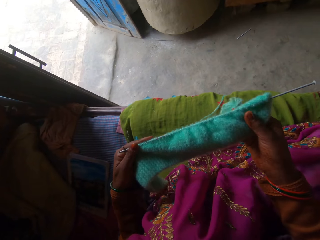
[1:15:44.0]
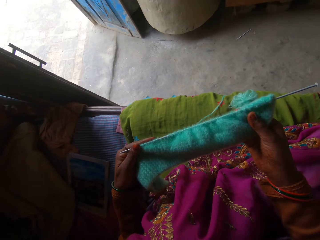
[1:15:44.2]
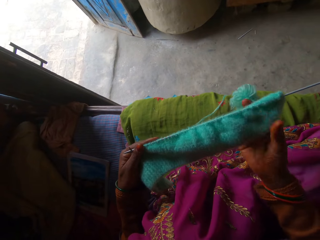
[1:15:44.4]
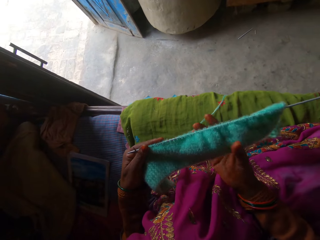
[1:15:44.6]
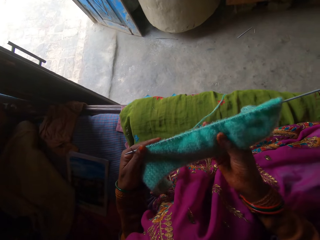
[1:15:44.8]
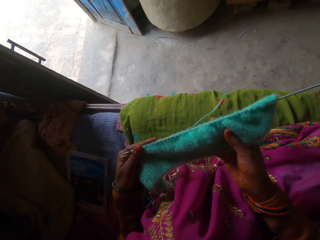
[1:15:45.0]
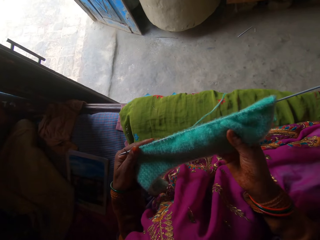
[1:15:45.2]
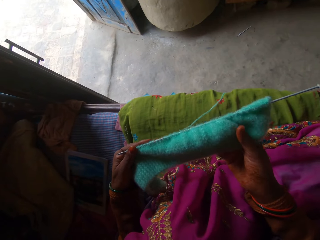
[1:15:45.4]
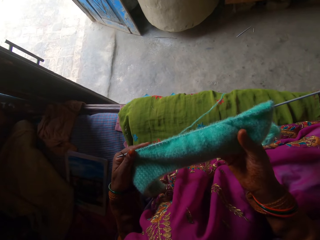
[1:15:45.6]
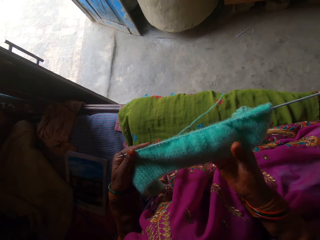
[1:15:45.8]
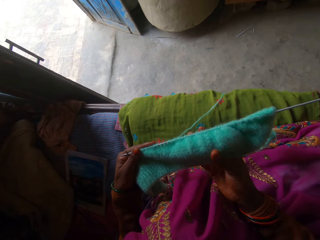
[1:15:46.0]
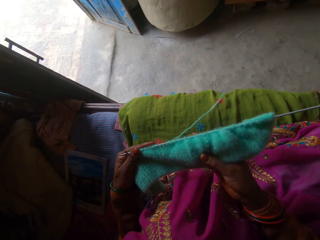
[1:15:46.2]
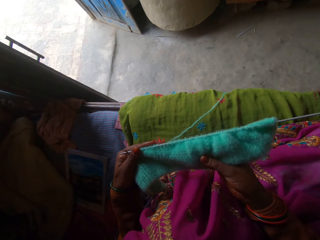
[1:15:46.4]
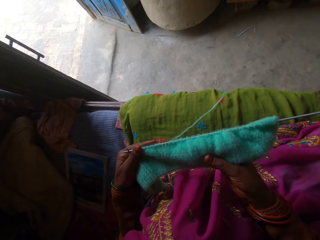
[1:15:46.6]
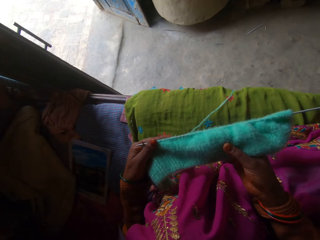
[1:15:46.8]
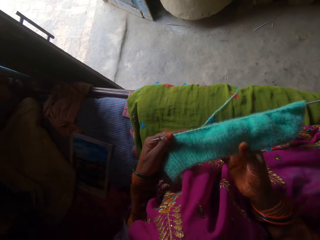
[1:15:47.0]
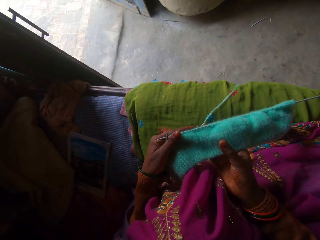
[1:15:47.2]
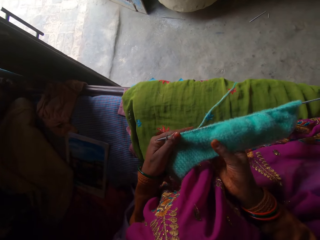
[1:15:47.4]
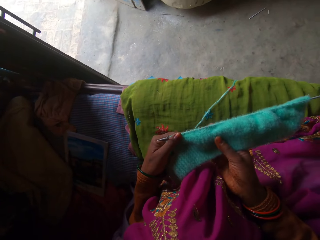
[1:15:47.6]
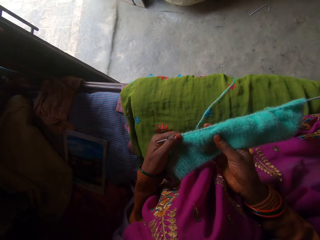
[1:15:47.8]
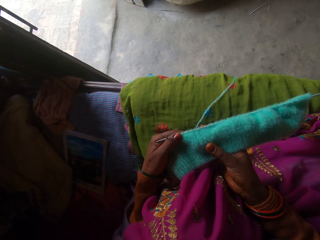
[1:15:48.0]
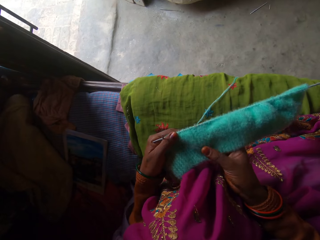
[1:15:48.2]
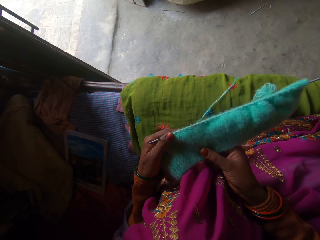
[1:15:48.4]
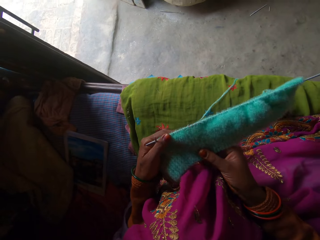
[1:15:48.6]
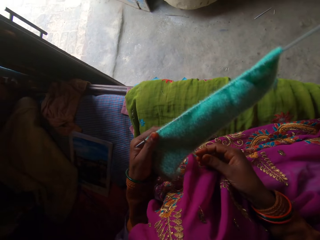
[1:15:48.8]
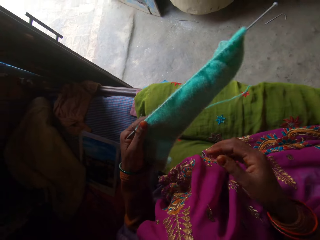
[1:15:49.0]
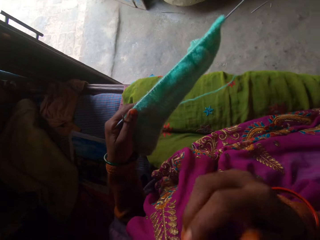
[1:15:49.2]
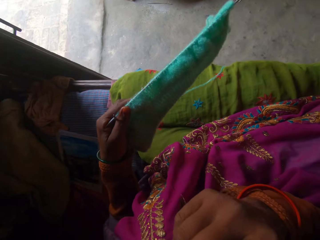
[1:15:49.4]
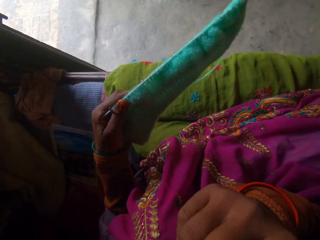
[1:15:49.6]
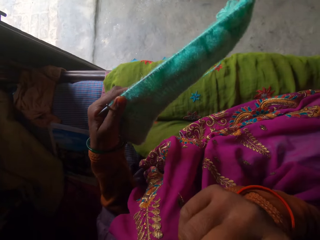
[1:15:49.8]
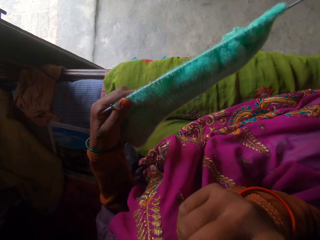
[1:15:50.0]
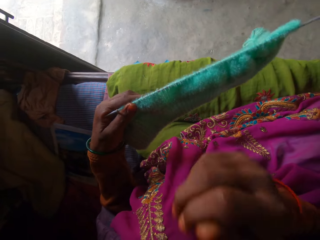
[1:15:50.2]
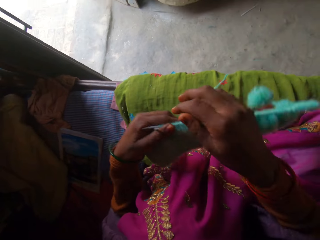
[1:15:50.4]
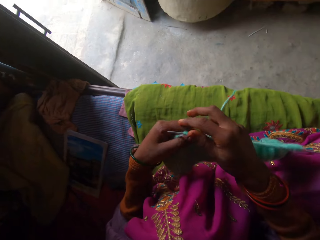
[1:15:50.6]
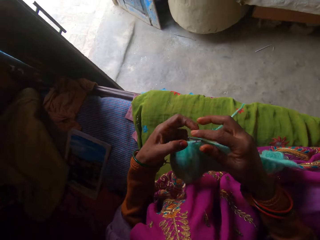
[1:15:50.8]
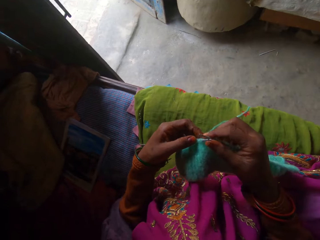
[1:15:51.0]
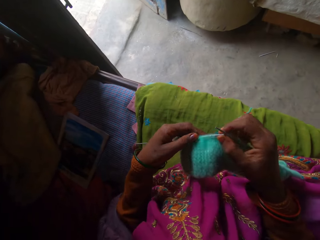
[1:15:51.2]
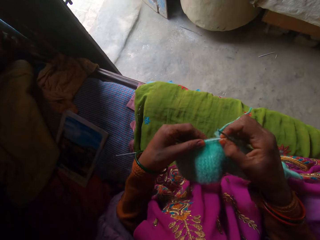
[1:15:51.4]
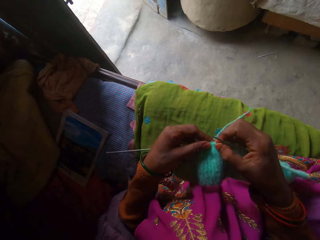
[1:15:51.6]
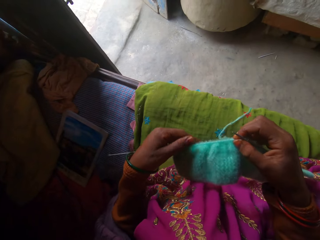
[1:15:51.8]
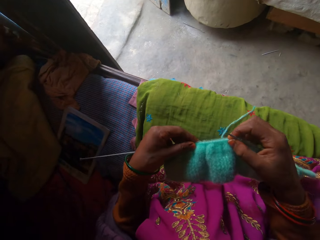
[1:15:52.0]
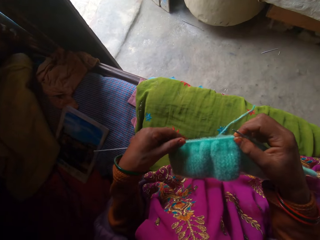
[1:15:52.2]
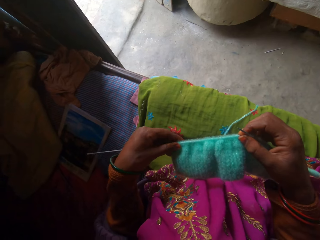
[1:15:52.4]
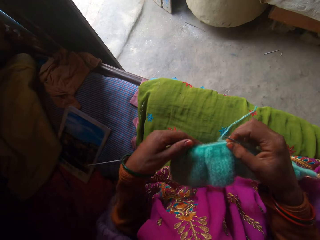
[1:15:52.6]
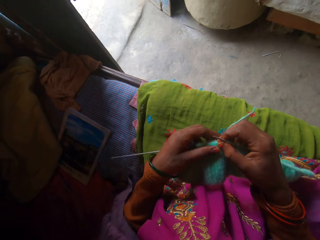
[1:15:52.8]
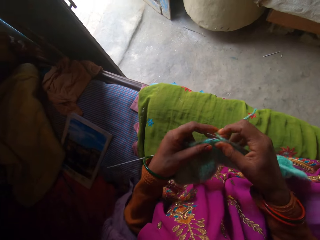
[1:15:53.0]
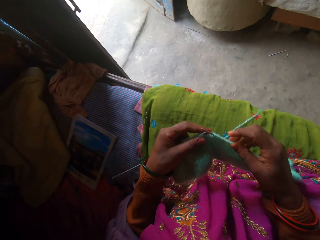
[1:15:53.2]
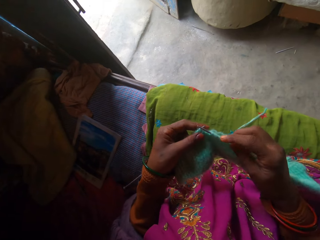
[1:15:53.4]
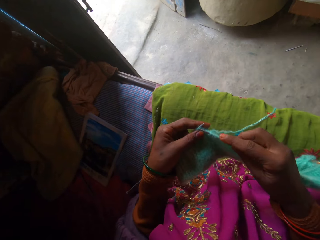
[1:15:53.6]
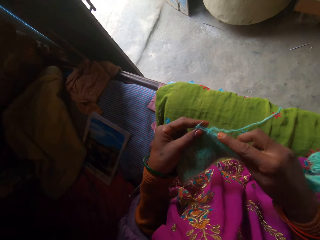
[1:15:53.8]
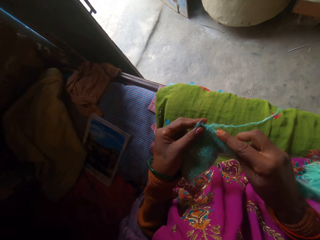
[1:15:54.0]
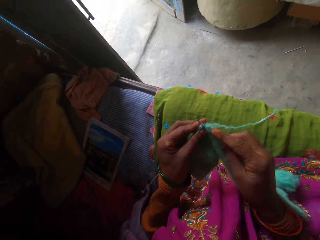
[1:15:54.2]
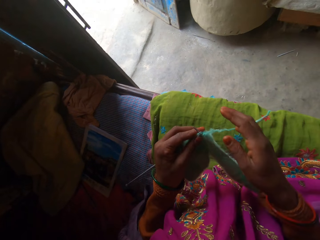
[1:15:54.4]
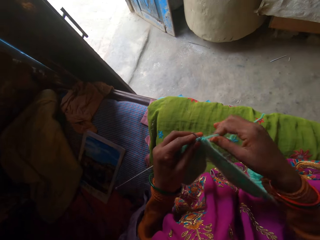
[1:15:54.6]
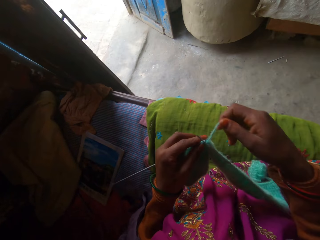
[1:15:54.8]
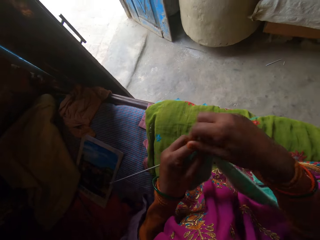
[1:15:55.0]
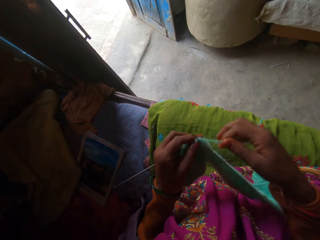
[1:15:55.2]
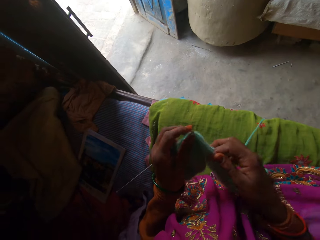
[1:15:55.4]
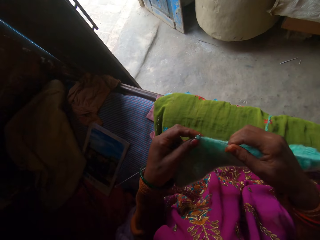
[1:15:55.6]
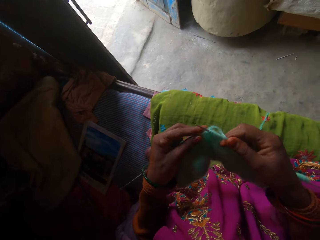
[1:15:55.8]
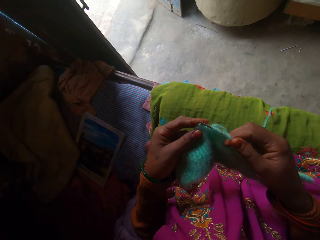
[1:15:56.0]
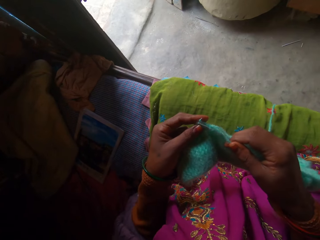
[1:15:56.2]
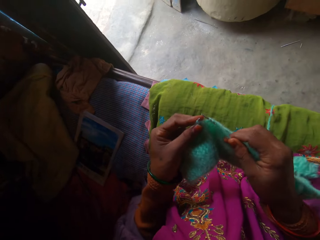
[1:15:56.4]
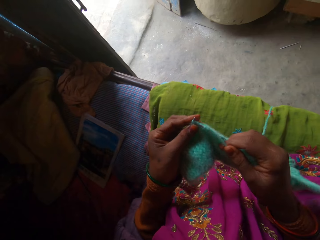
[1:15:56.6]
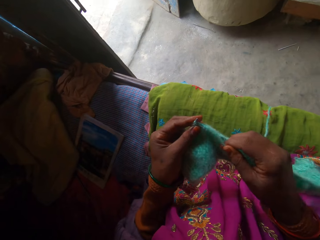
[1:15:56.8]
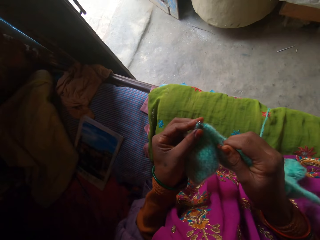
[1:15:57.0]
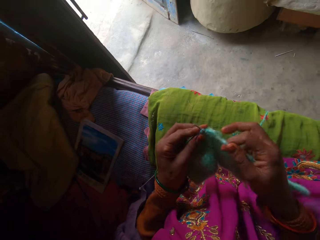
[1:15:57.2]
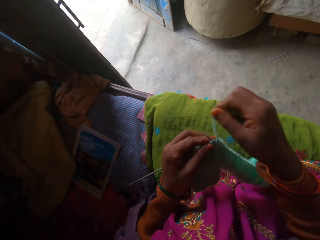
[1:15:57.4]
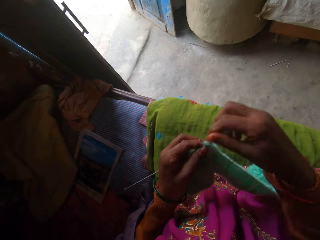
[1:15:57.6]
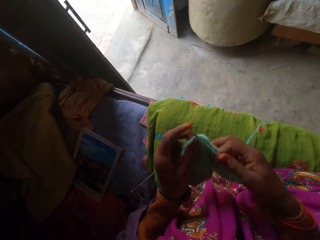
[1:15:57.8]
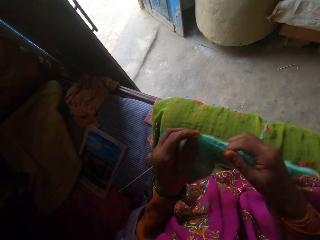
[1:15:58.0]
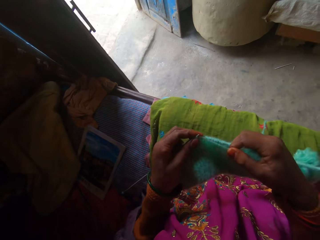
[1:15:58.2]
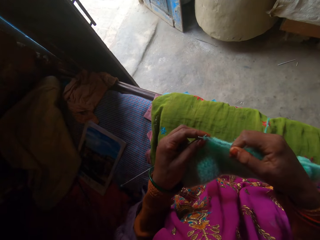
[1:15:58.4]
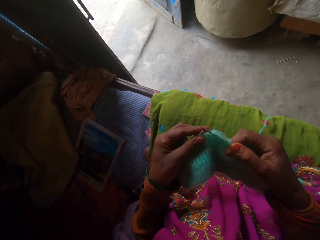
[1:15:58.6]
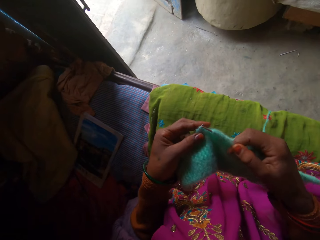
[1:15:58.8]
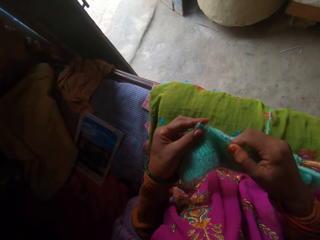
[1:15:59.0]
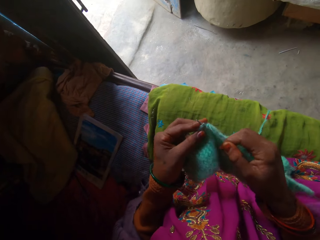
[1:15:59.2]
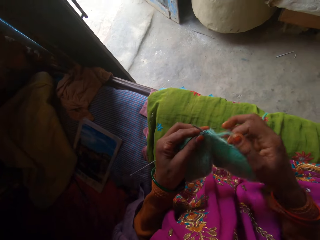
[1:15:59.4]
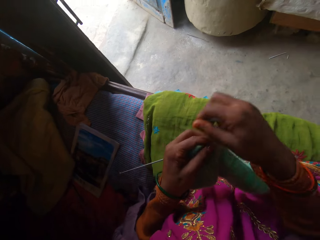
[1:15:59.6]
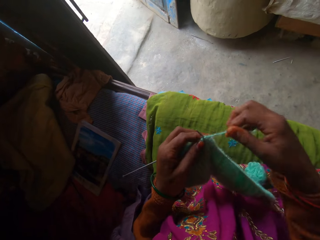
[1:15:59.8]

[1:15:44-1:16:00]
The camera wearer straightens the cloth. They sew the cloth.

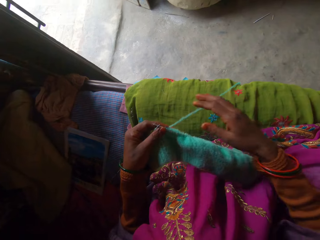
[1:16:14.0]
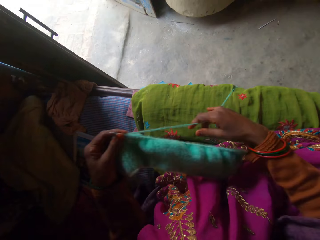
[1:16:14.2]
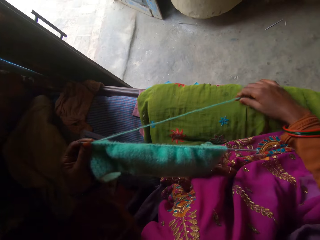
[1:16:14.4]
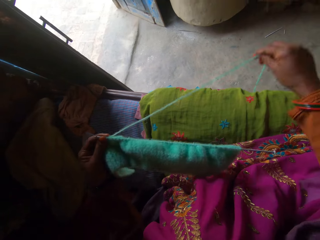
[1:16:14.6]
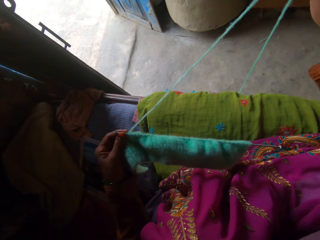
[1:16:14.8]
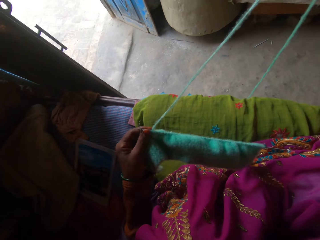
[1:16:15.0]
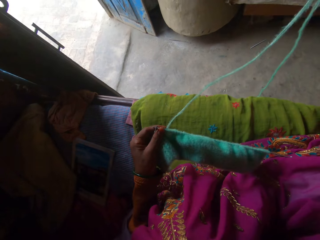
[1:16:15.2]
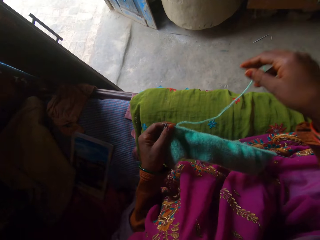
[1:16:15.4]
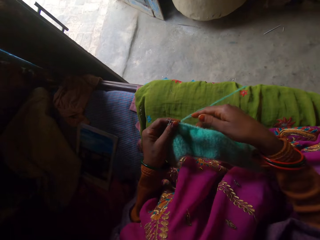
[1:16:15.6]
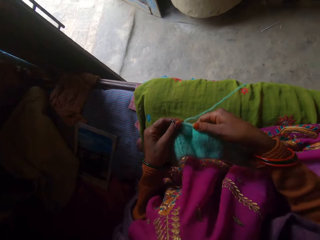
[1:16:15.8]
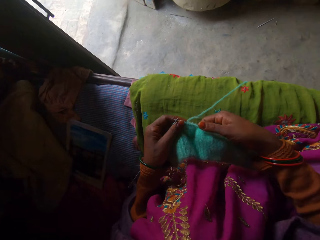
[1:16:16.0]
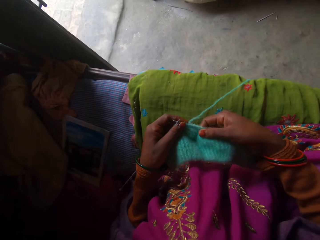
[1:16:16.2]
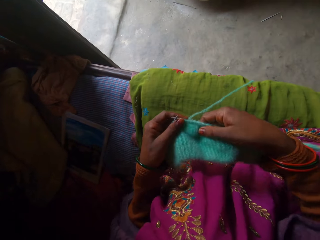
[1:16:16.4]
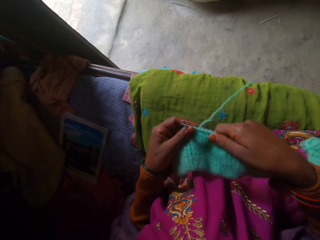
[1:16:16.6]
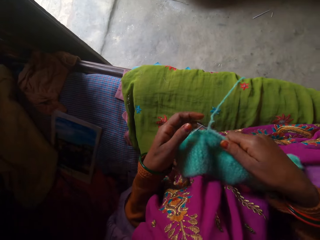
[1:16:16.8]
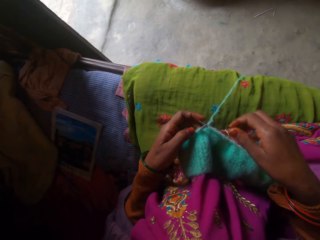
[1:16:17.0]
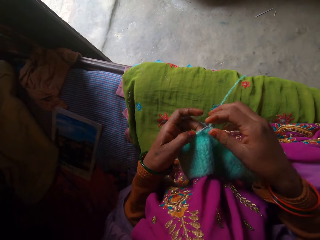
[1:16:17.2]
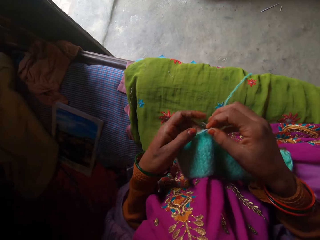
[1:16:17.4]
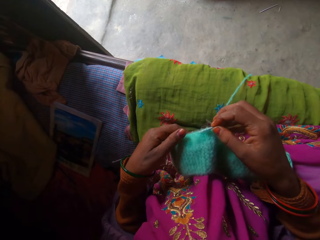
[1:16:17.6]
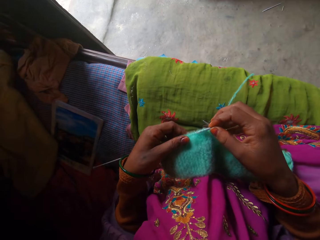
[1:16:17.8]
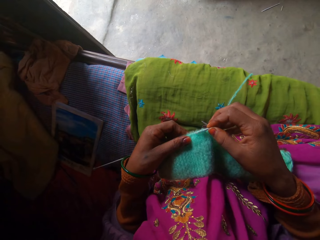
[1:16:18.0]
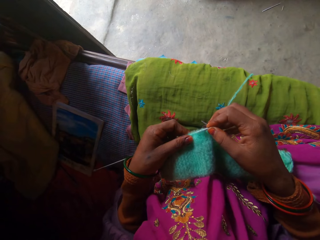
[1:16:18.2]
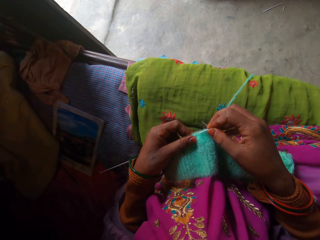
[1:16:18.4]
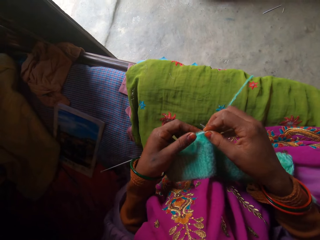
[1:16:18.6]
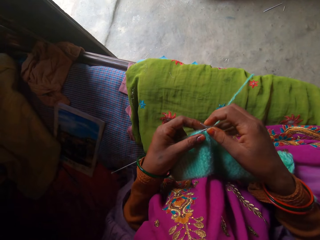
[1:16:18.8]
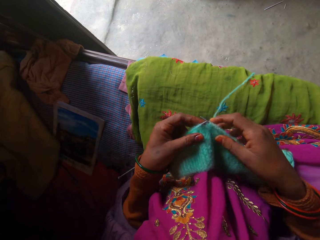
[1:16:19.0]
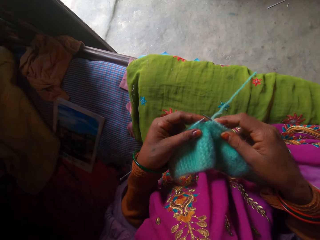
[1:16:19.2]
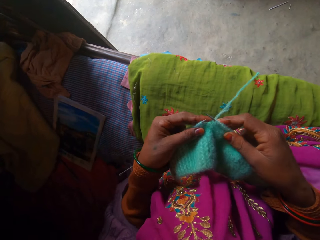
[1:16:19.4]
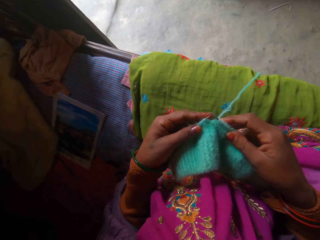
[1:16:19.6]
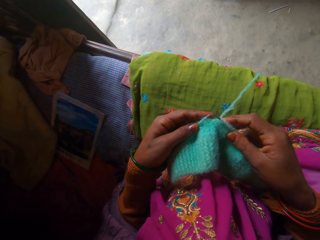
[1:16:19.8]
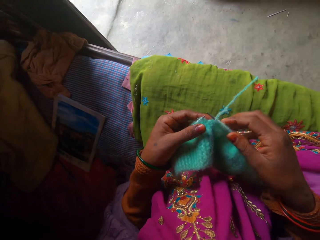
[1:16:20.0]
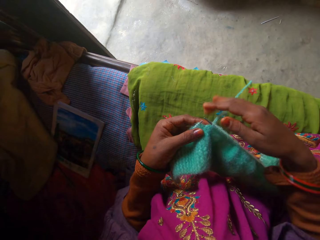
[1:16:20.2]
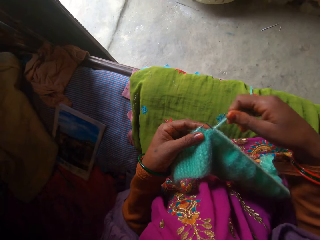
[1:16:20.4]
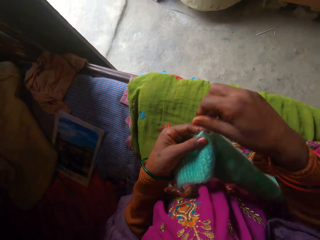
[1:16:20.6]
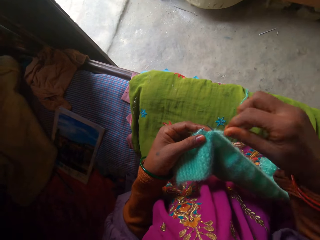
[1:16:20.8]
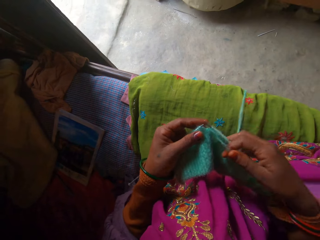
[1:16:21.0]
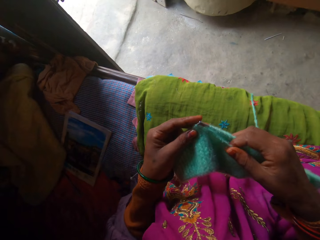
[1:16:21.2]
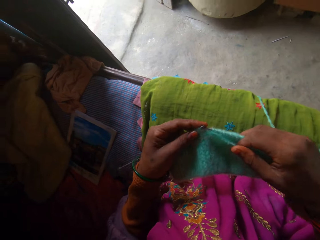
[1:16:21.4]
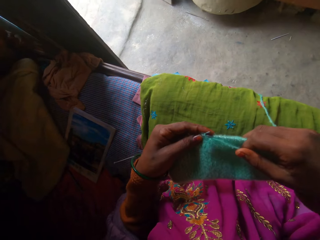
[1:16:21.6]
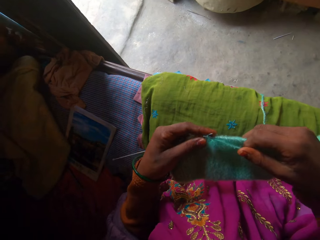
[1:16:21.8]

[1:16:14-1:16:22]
The camera wearer pulls a thread.
